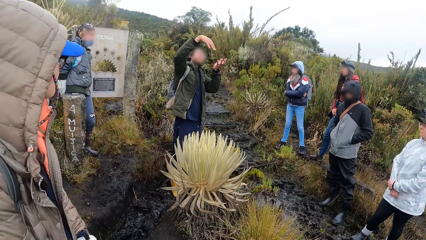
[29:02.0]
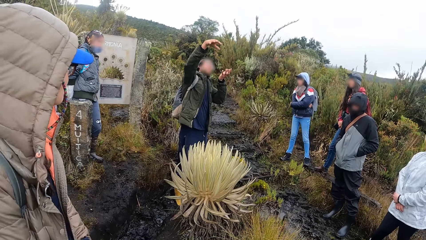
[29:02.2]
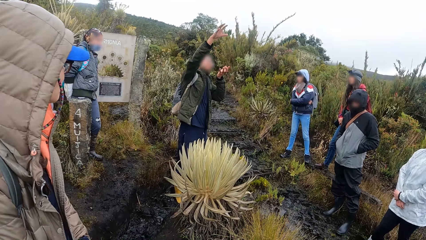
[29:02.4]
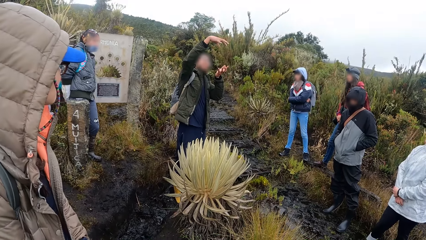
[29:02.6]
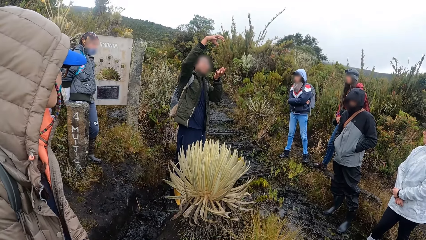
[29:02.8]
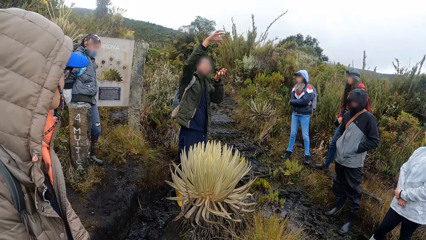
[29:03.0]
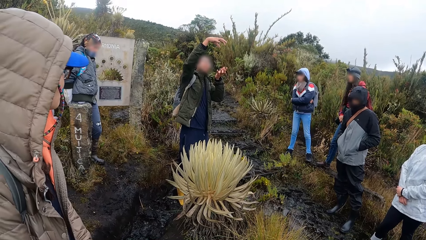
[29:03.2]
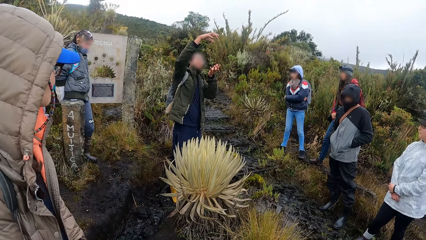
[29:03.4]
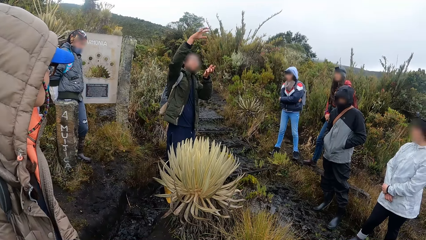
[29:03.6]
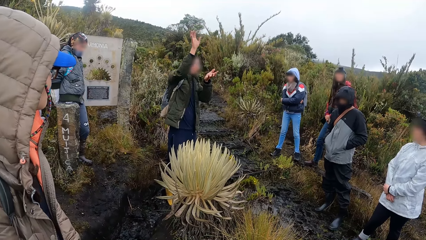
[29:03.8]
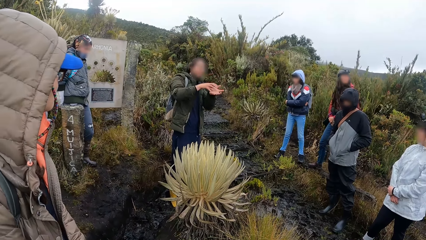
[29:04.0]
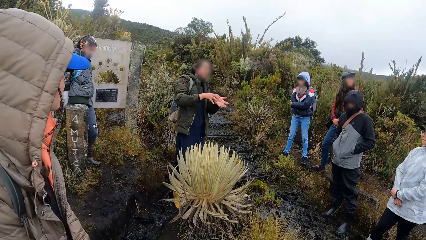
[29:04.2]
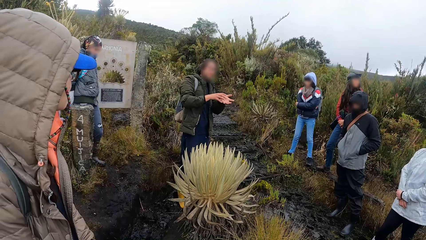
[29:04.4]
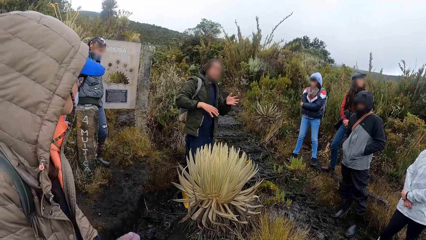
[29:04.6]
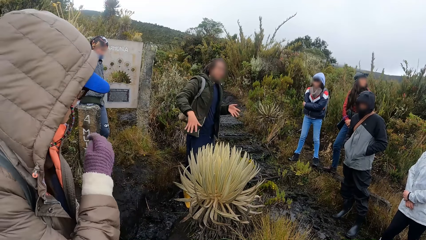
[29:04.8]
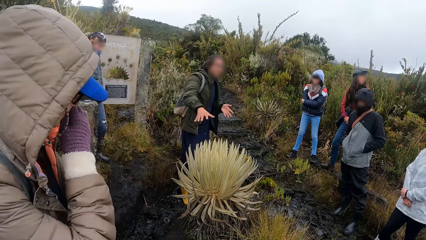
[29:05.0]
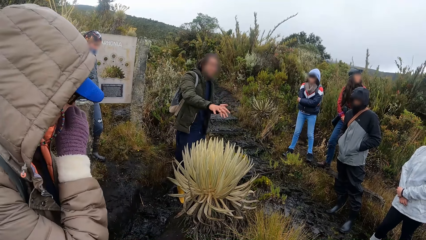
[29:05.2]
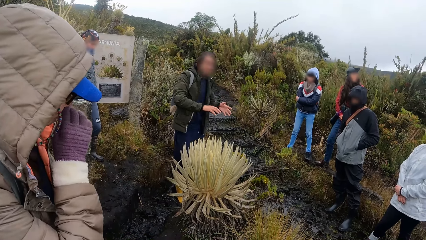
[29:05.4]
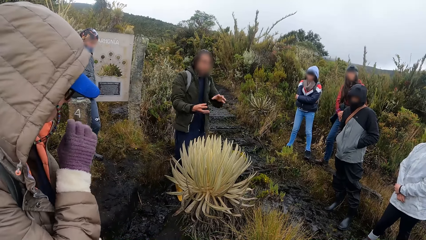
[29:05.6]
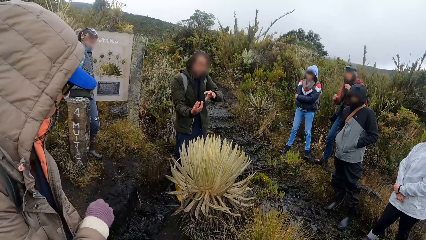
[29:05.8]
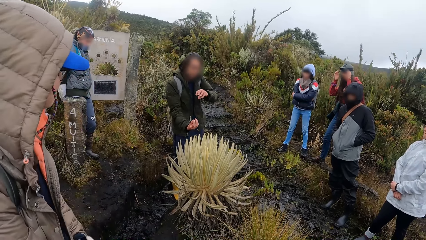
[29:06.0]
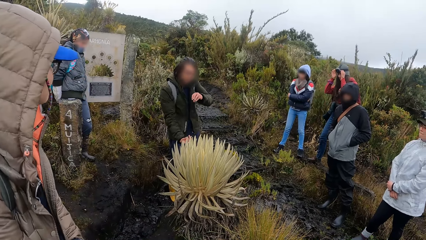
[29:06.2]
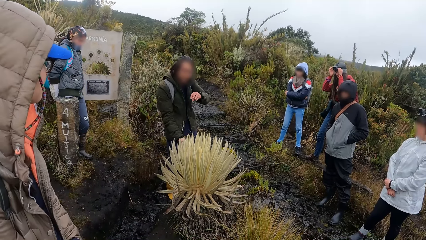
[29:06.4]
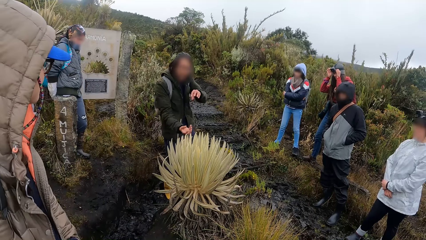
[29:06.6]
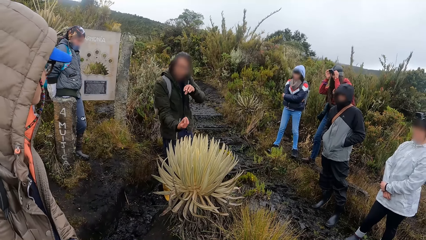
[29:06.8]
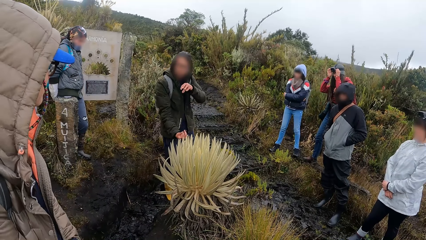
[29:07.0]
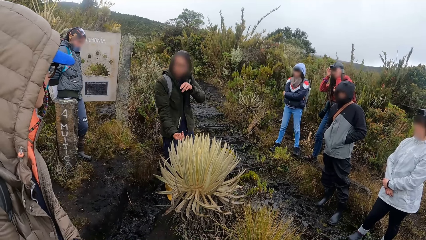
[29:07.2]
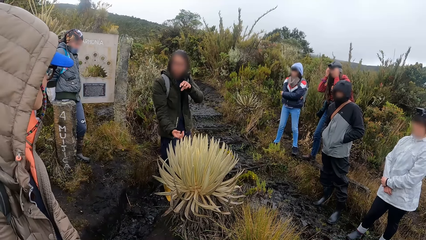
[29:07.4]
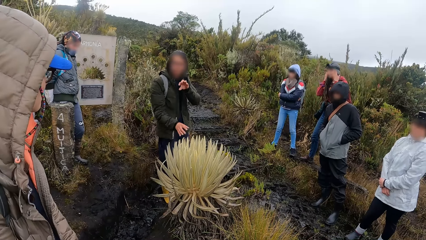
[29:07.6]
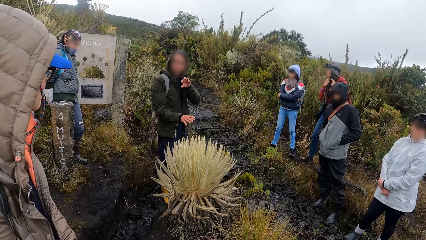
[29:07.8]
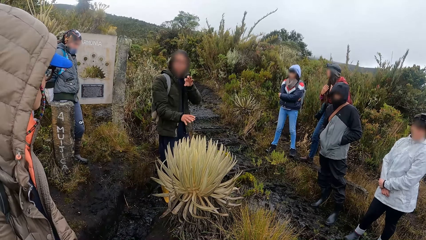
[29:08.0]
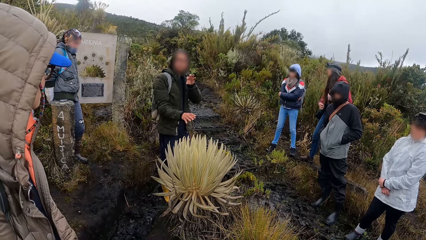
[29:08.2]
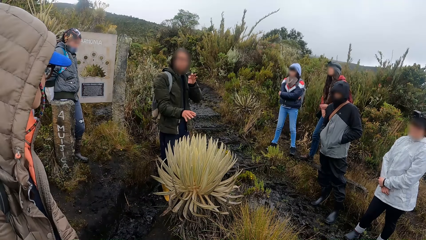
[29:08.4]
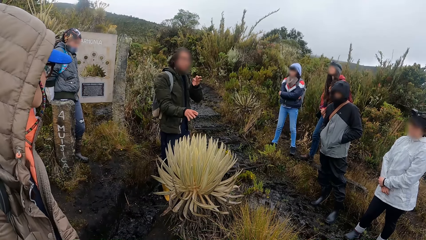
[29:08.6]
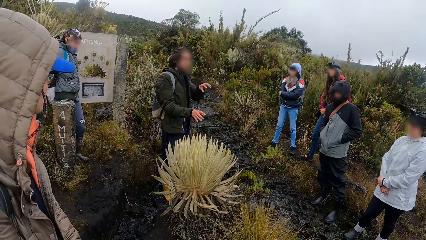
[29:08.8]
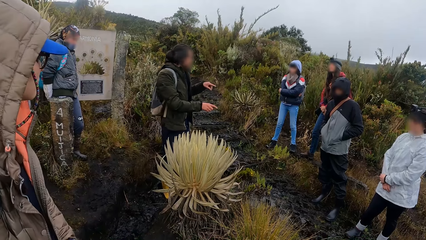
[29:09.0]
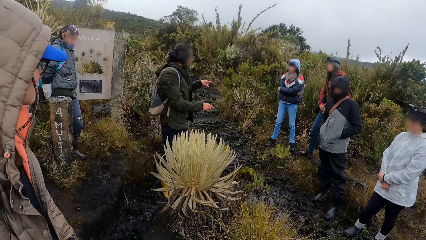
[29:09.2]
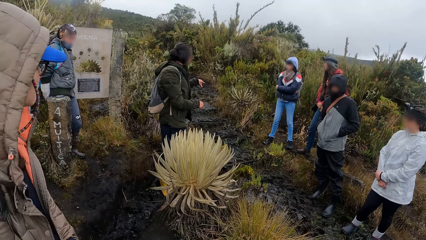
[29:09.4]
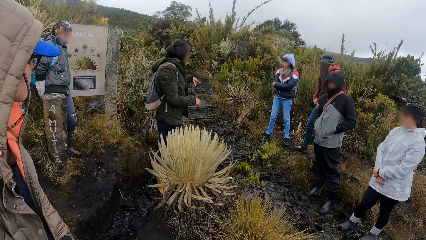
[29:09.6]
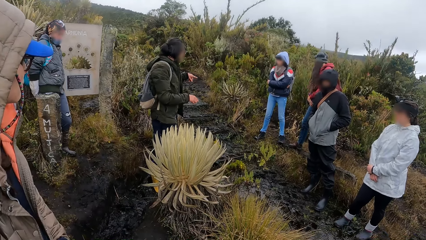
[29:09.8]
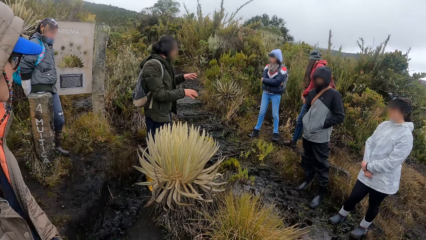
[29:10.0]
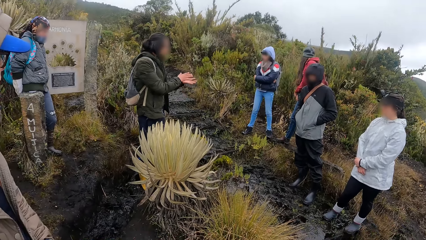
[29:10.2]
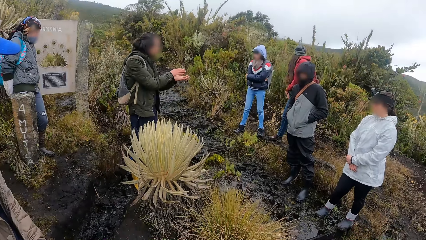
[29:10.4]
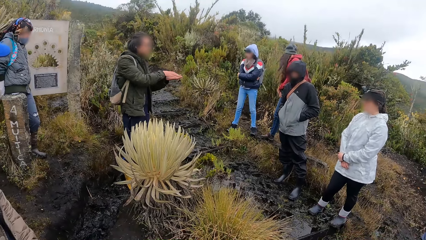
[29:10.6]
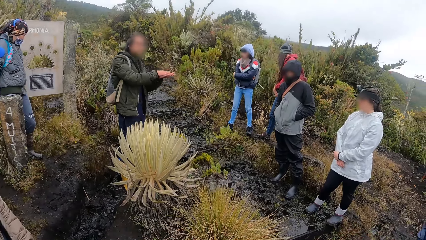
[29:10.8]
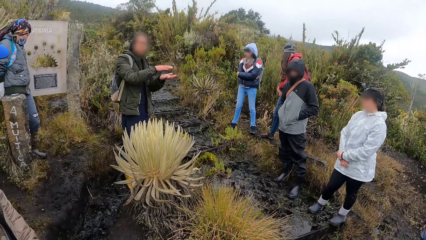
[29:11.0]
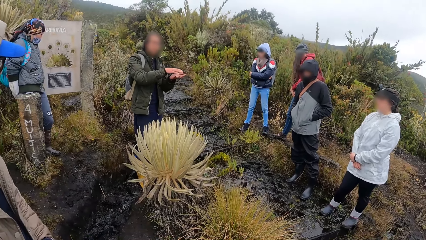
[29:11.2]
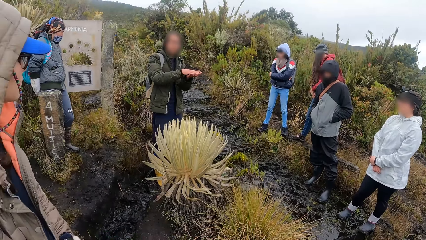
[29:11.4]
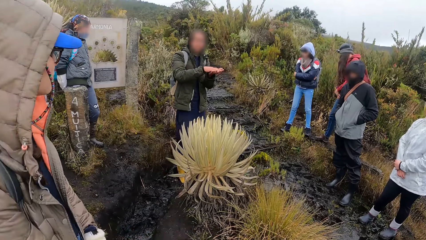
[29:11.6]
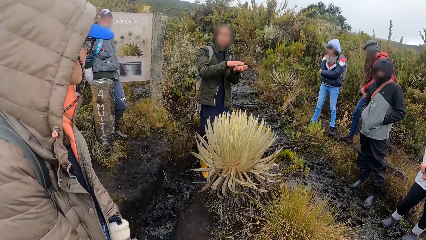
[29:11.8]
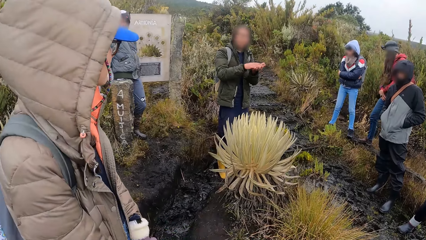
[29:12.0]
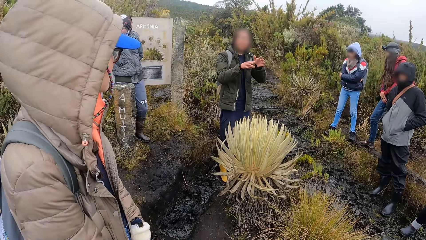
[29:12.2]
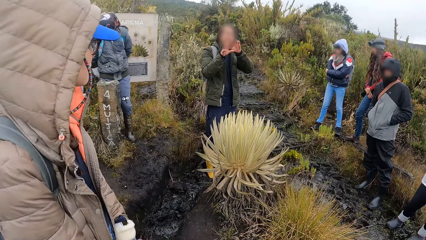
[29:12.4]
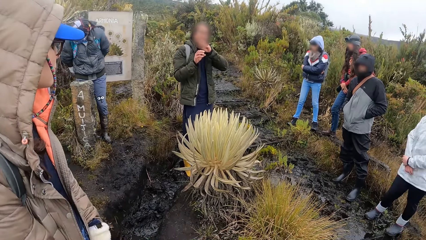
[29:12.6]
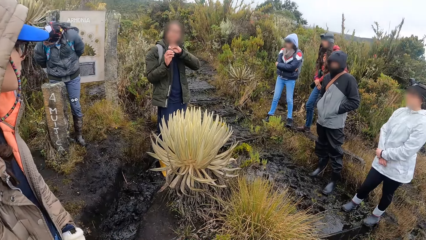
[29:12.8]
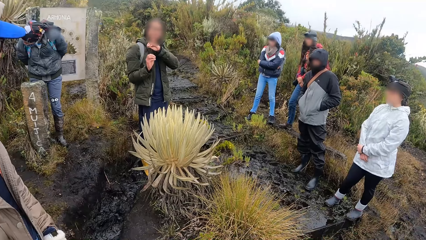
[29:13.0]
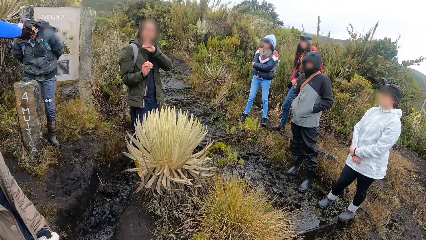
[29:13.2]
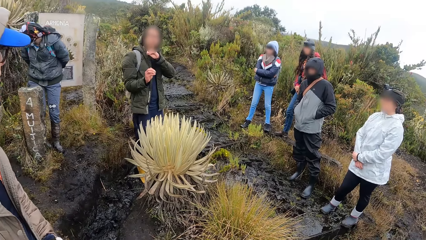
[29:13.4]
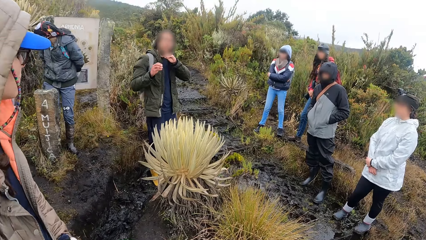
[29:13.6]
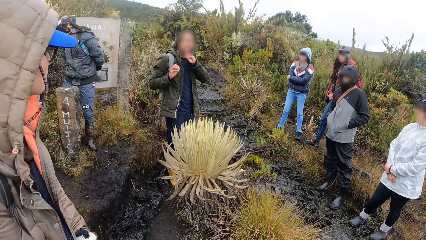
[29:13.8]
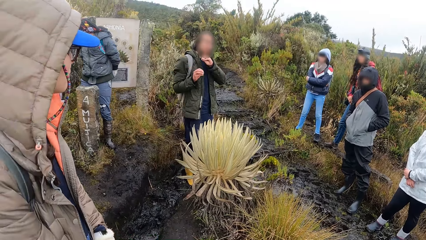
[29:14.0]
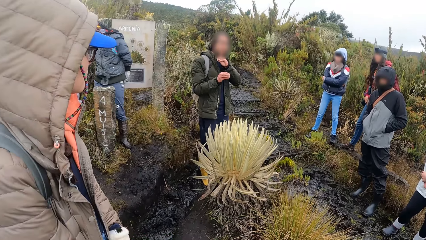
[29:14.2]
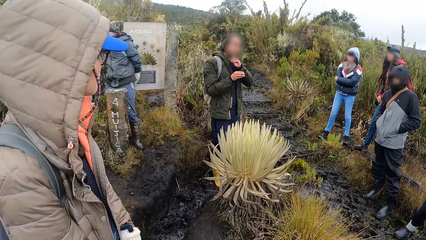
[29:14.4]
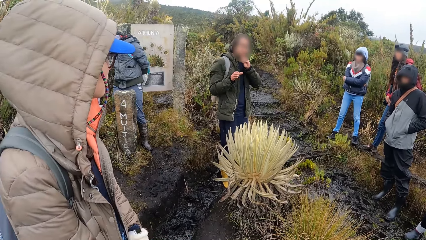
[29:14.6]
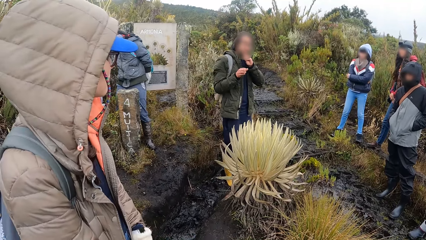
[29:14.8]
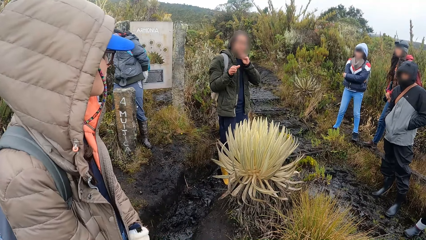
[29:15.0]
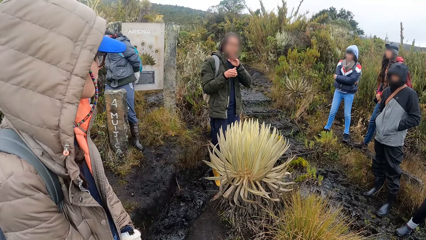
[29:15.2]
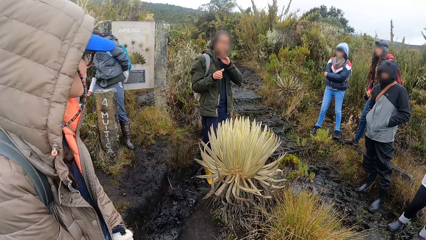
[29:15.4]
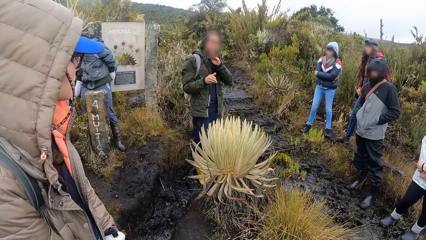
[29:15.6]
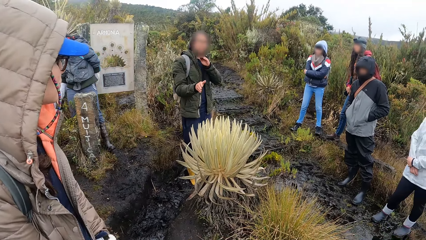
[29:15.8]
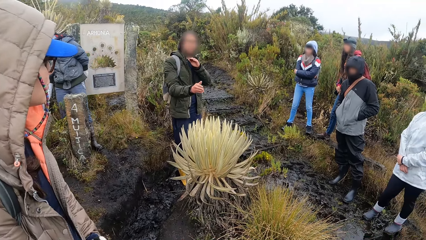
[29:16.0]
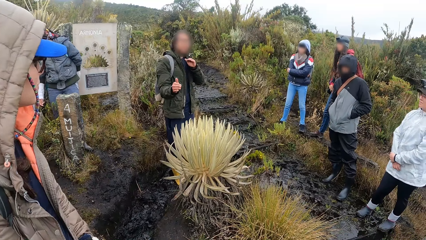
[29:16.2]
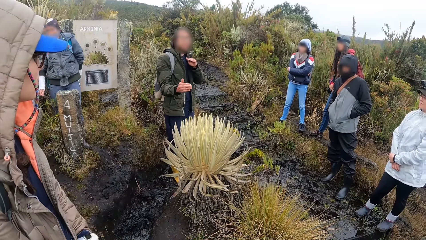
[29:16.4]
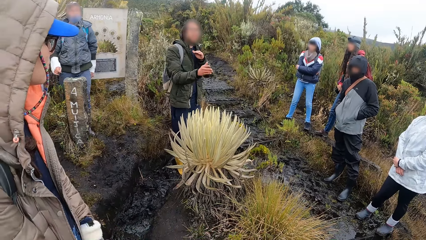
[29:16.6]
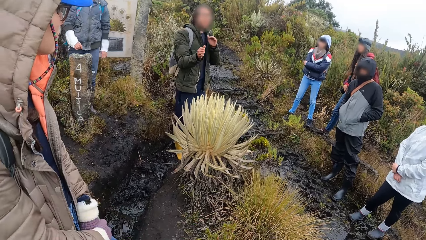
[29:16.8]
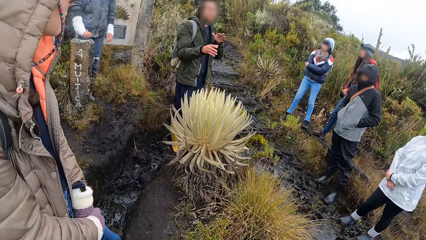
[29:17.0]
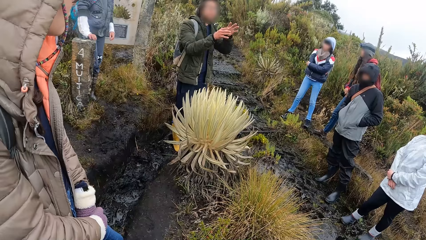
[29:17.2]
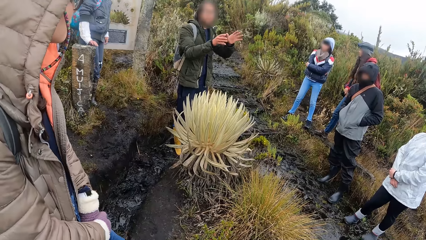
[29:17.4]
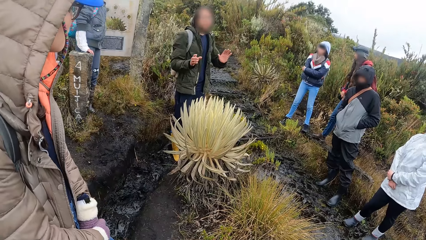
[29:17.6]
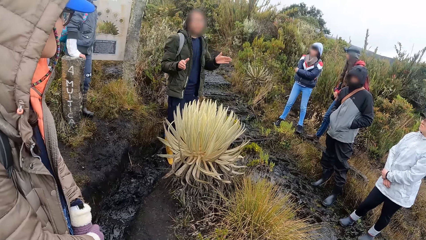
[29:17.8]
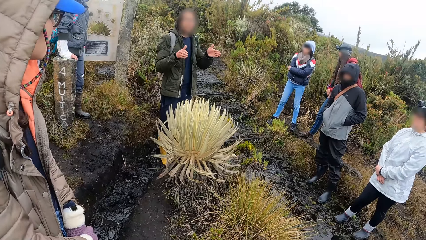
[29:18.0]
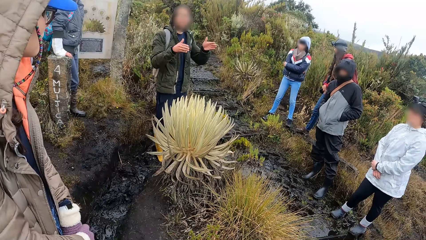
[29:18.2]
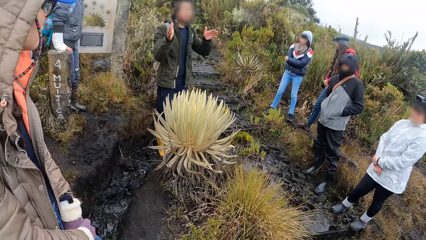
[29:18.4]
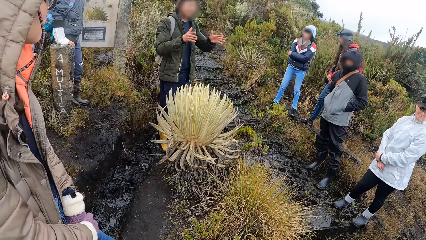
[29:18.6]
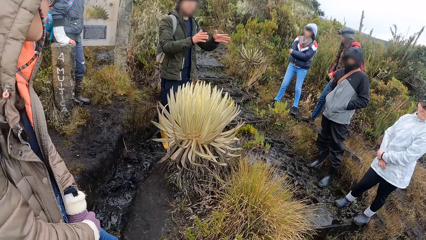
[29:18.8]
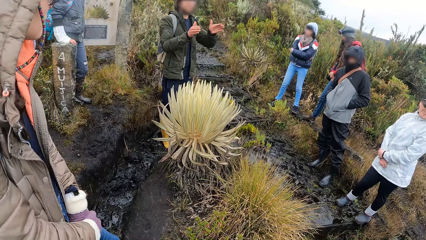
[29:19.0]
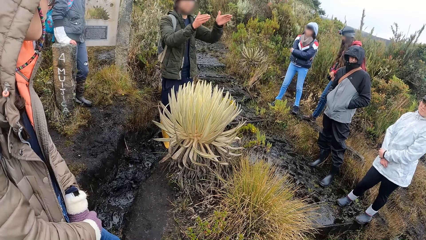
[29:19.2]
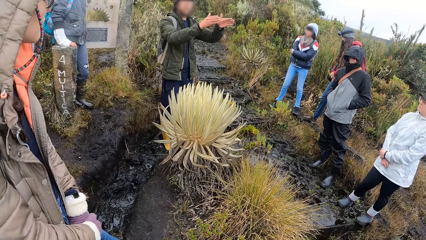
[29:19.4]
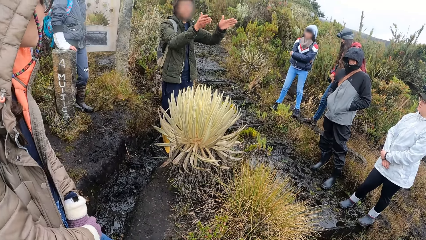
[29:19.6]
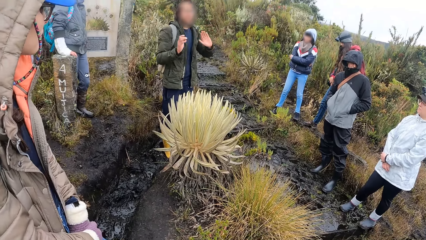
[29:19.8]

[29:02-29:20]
The man hovers his right hand over the sea anemone. The woman gestures with her hands. The man claps both hands. The woman claps her hands together. The woman gestures with her hands.
